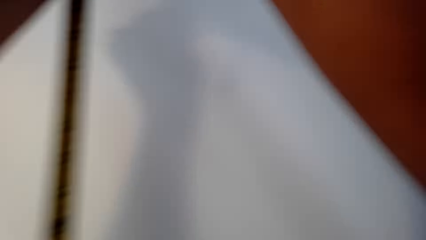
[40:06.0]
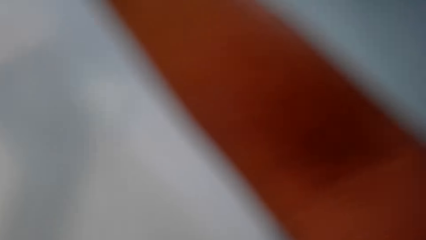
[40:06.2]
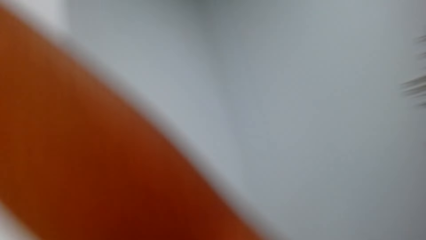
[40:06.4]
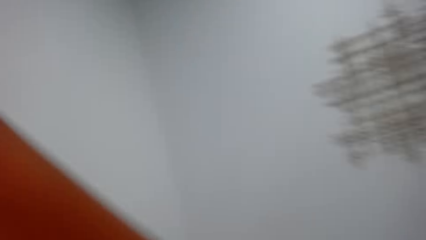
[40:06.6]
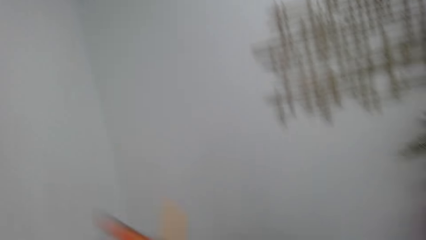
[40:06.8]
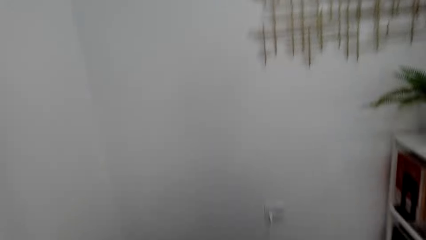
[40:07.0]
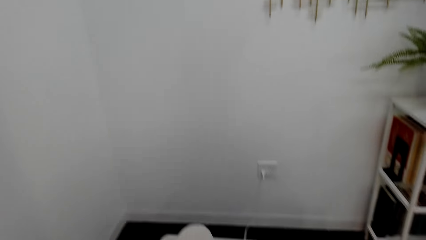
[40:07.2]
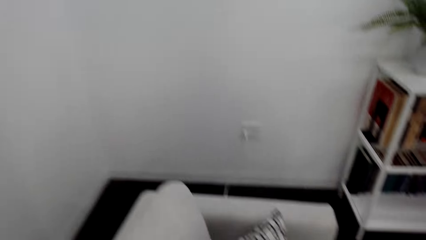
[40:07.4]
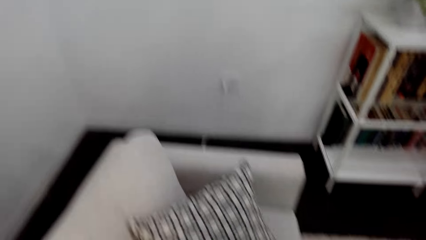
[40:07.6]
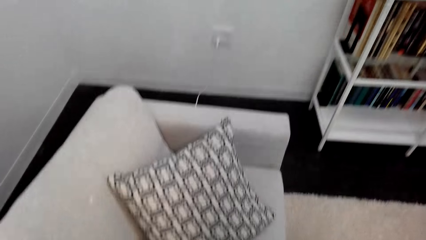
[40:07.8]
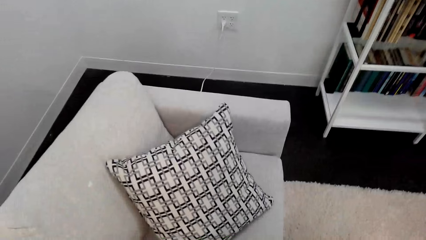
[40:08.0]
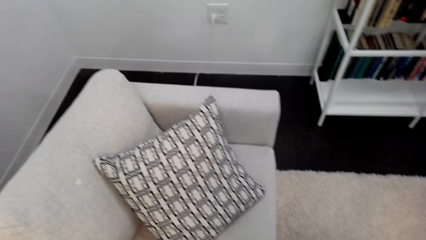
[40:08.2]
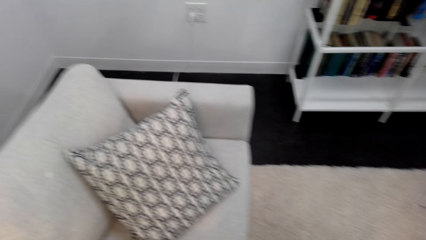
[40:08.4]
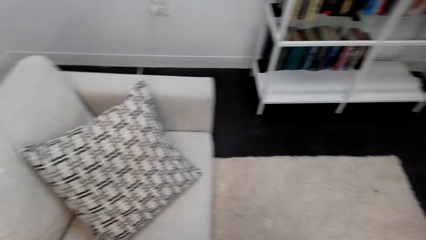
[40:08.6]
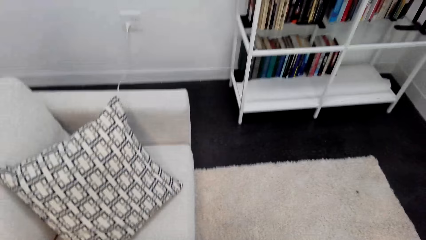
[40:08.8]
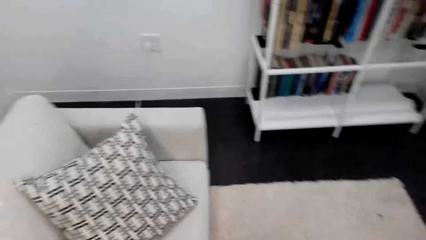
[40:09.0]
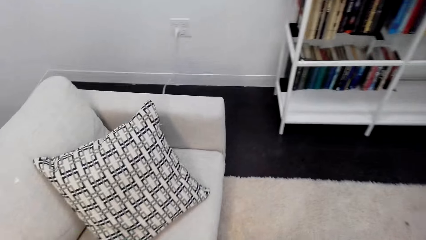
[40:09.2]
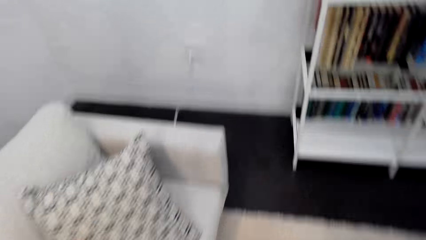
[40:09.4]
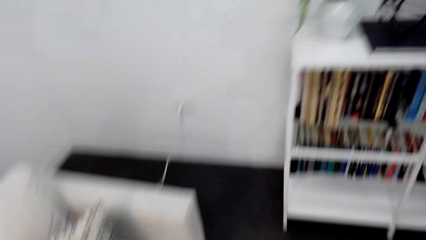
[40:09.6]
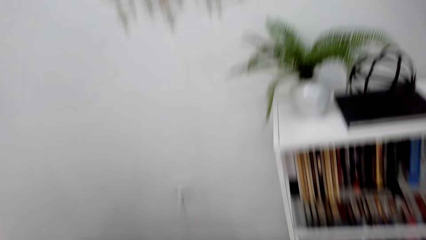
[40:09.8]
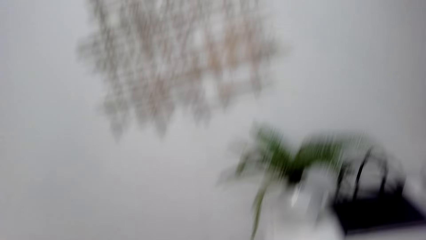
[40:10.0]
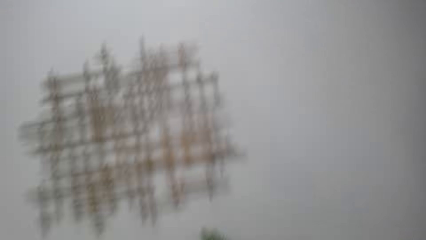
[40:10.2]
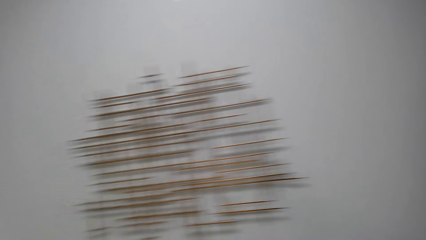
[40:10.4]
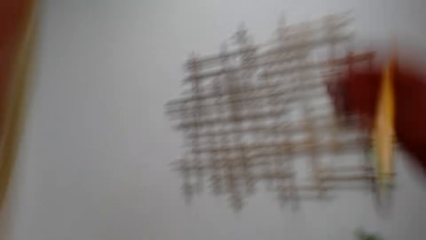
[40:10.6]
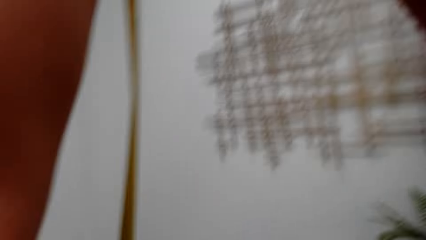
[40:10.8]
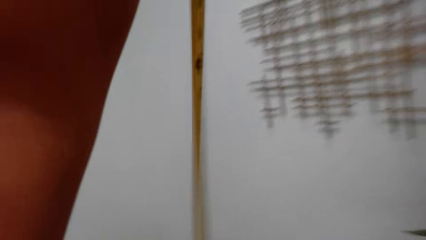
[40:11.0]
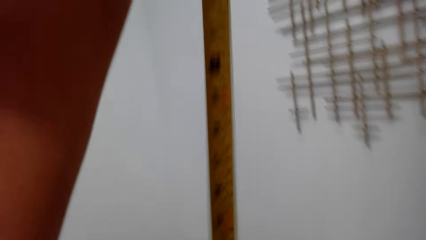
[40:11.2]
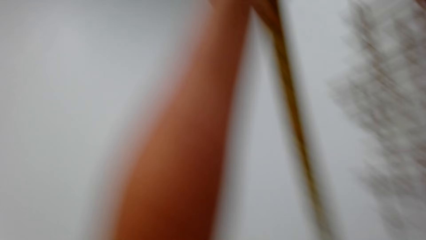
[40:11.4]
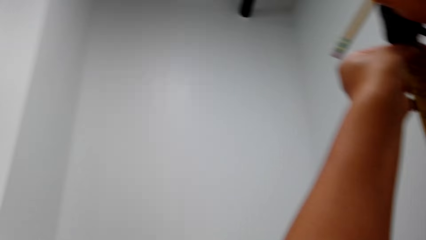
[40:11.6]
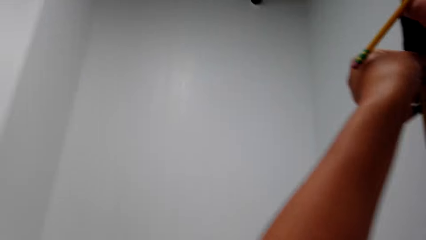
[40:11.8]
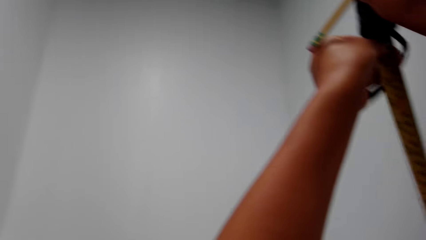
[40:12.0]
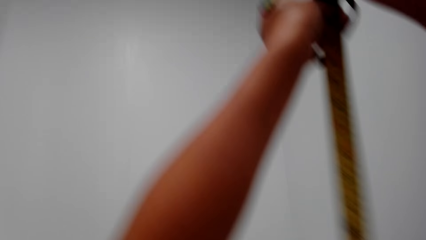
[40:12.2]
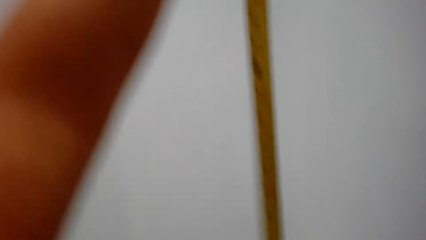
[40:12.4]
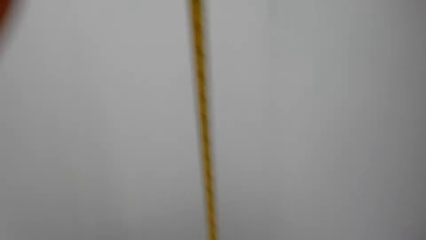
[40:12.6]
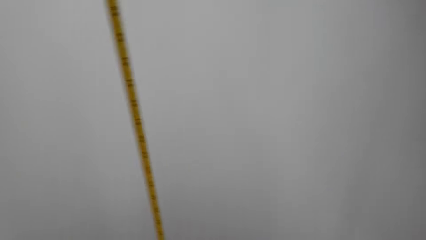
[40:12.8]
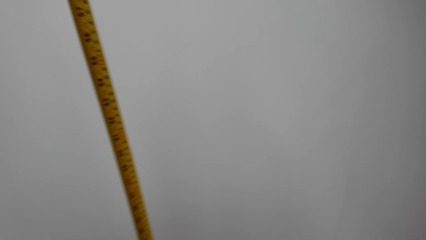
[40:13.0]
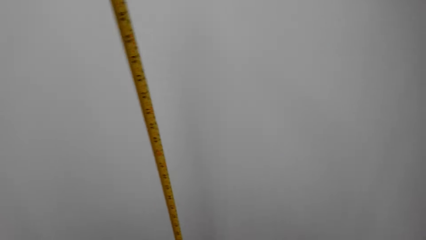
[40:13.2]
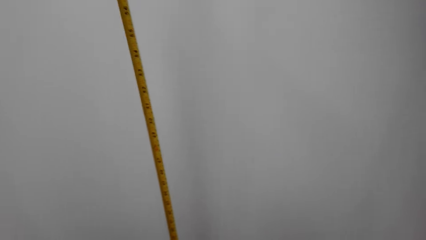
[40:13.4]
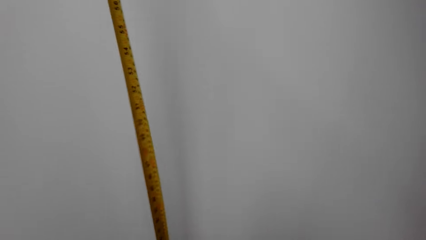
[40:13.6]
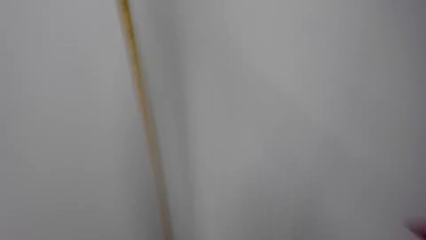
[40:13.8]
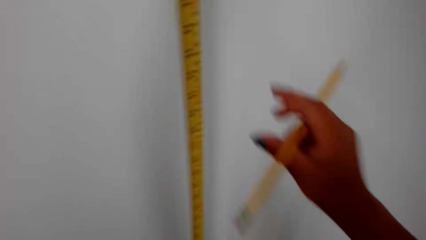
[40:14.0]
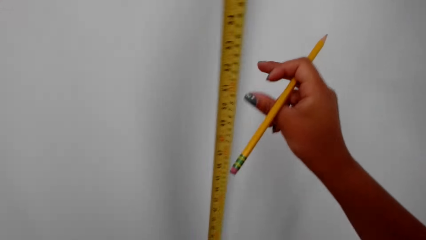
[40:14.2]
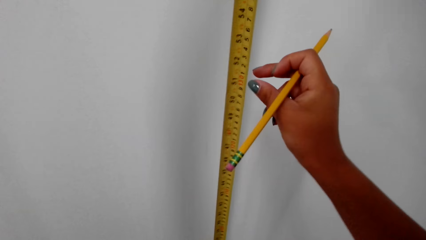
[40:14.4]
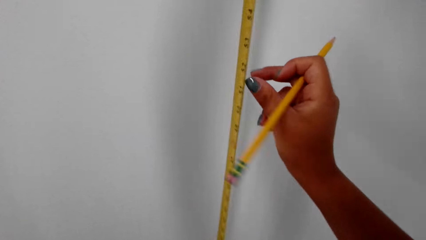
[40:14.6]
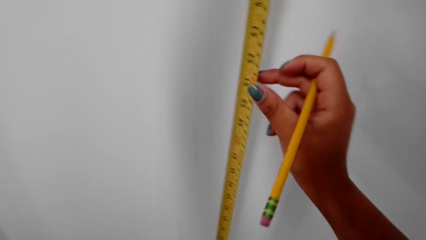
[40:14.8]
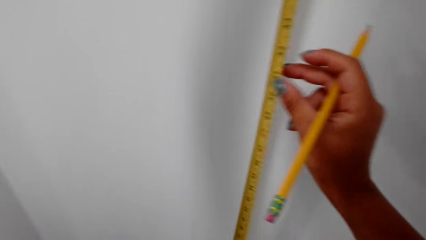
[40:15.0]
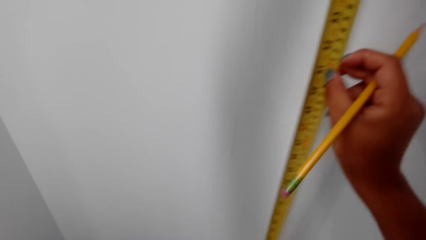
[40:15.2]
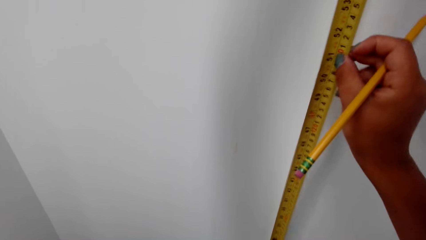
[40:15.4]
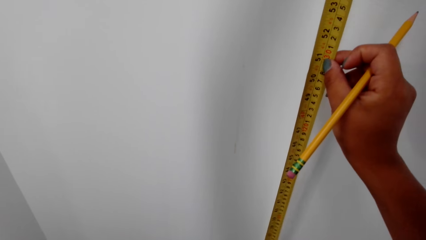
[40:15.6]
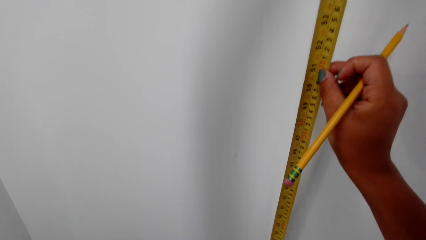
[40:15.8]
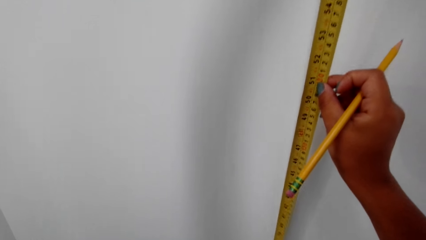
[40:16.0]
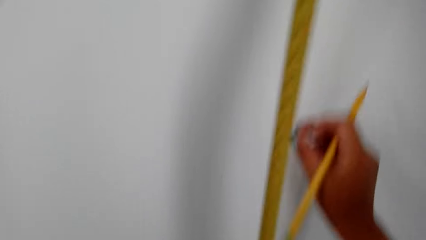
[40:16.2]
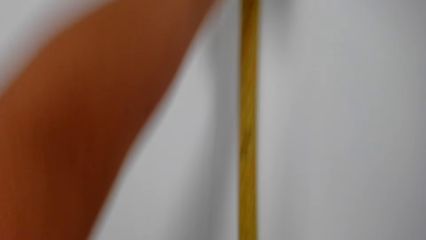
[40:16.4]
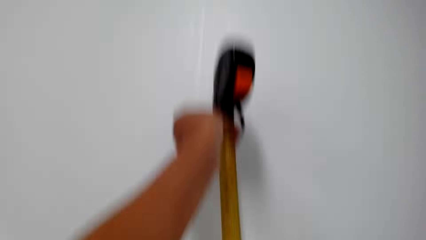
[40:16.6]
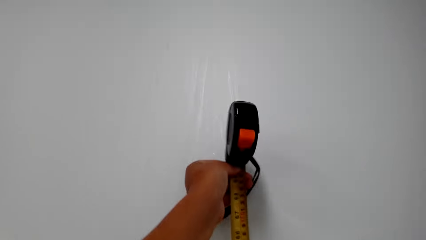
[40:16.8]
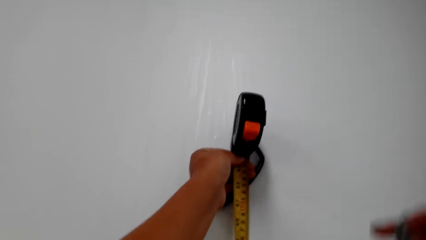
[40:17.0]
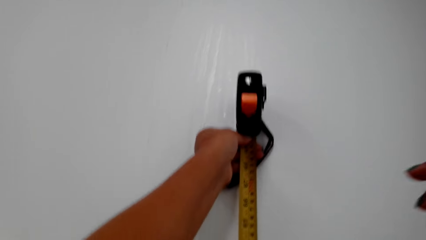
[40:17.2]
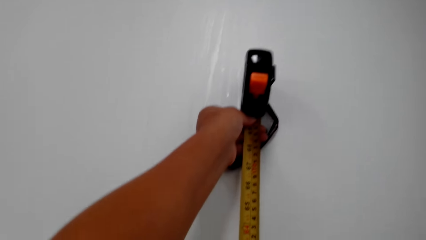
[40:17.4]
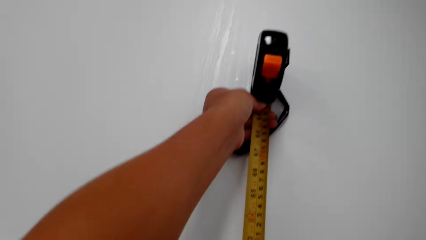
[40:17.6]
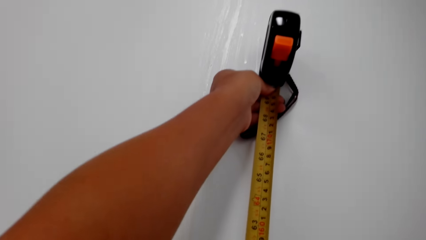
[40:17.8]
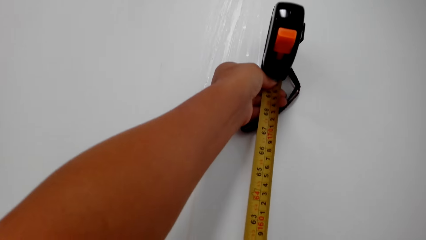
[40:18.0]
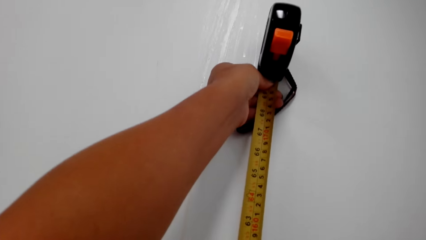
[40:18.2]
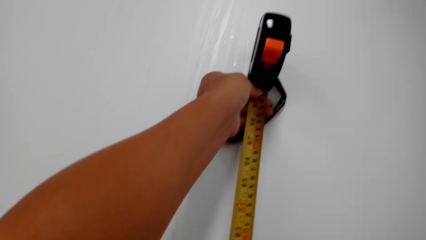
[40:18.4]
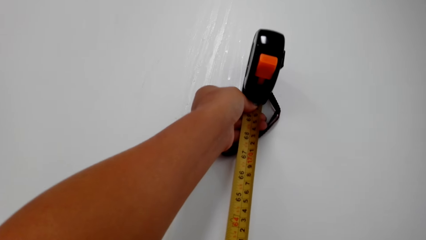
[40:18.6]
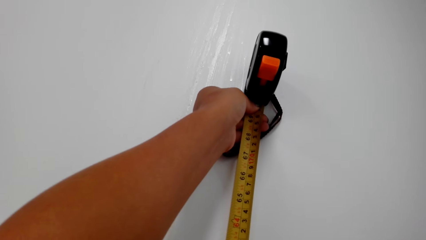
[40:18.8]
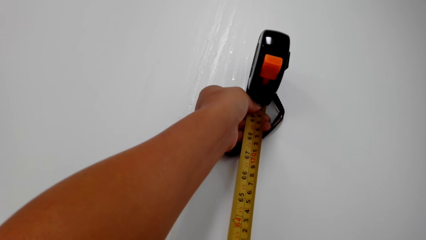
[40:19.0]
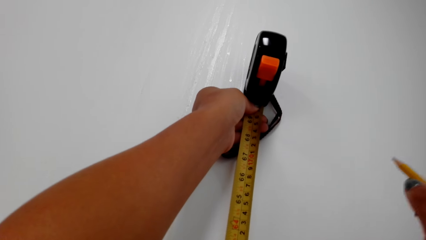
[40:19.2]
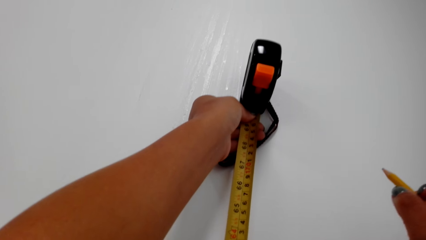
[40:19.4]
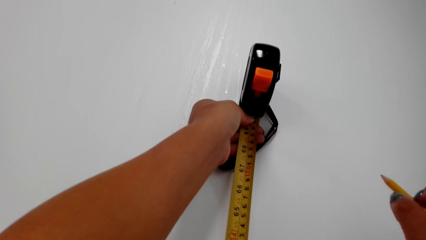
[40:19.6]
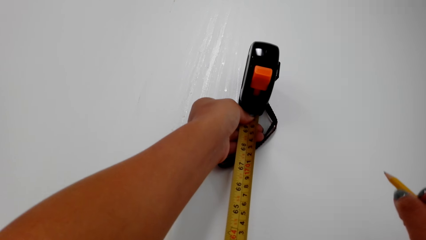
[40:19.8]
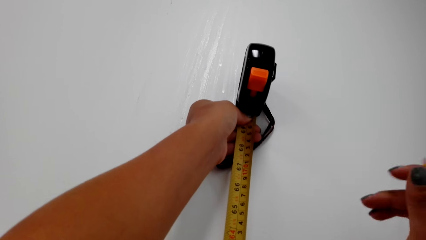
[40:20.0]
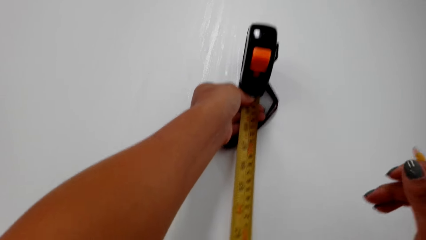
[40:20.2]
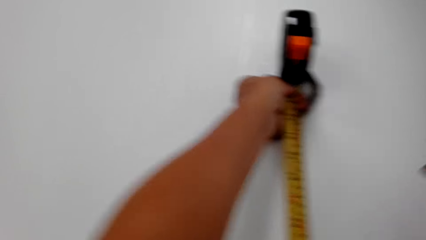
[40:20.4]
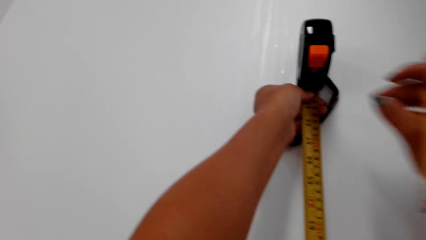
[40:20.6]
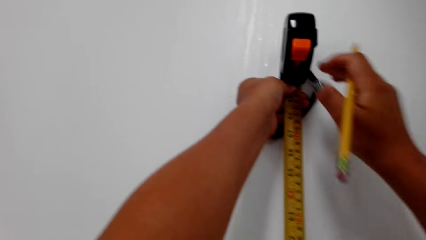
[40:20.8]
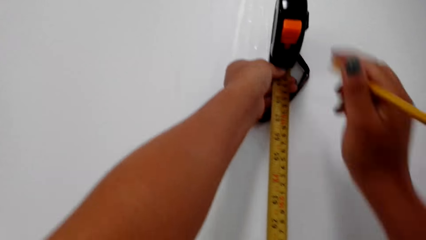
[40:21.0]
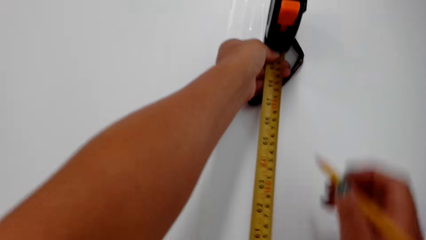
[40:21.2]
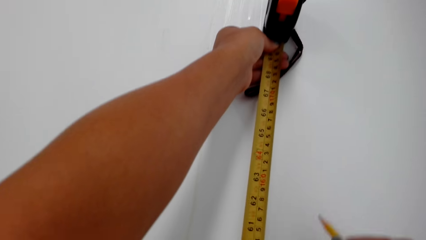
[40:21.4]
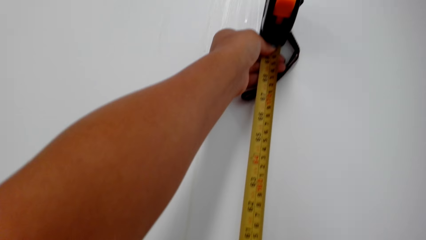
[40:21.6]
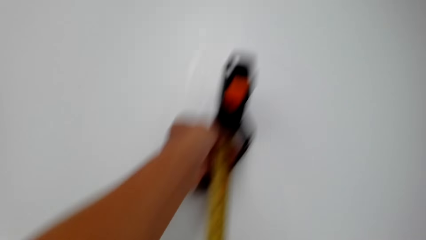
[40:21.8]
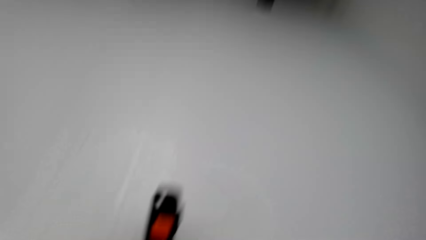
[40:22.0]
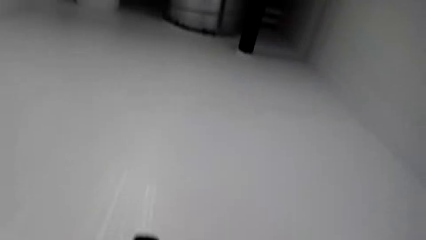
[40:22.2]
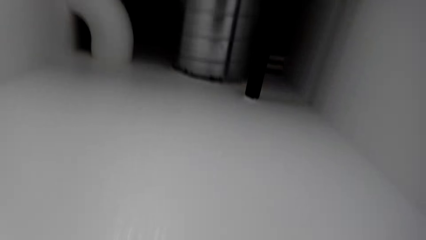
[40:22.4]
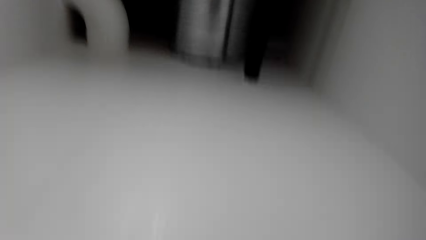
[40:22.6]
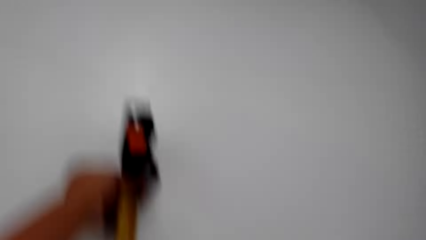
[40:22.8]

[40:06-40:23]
The camera wearer looks around. They step down. They move close to the wall. They straighten a tape measure. They measure the wall using the tape measure.
